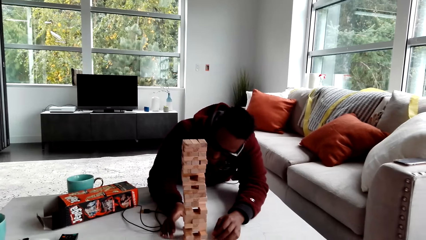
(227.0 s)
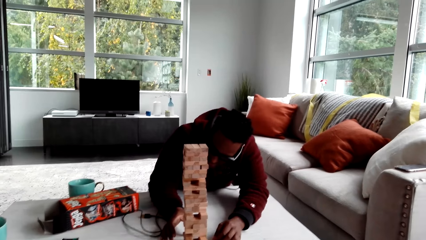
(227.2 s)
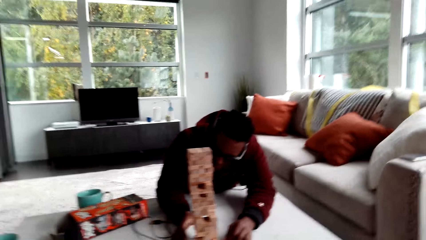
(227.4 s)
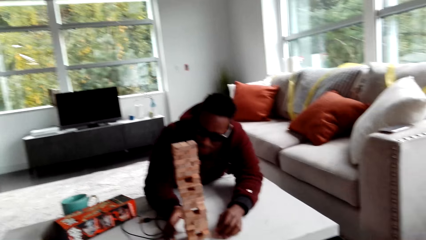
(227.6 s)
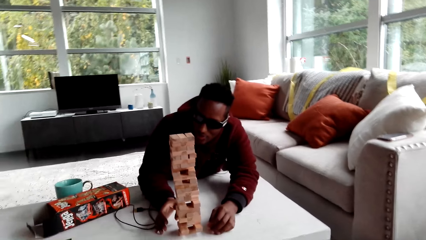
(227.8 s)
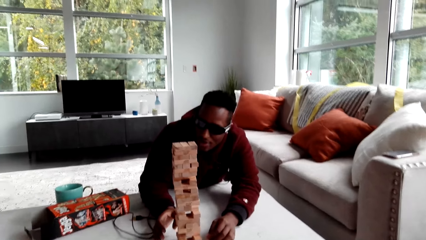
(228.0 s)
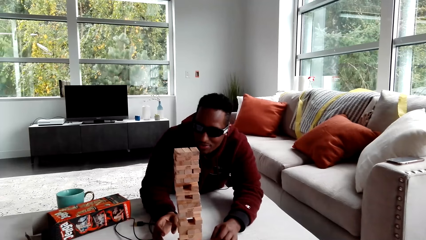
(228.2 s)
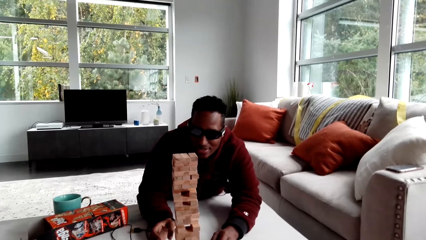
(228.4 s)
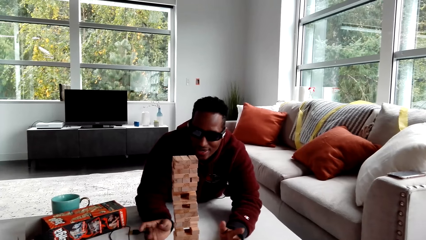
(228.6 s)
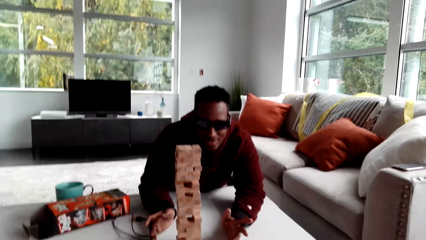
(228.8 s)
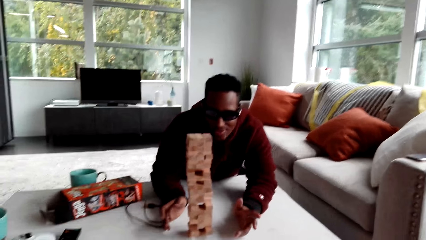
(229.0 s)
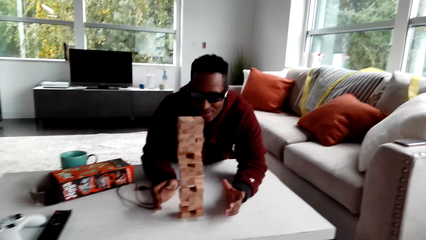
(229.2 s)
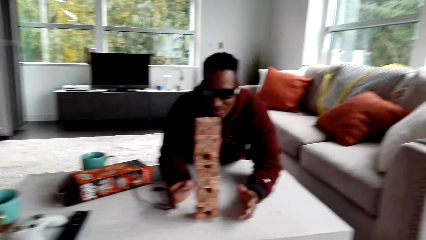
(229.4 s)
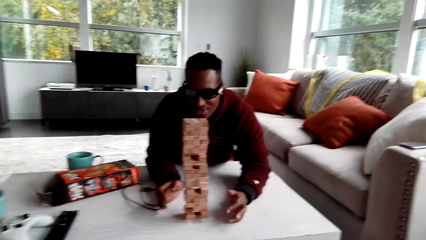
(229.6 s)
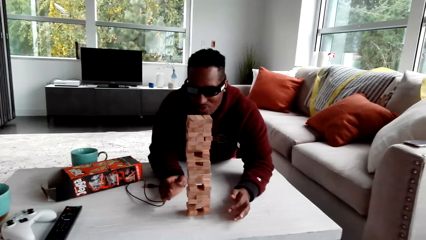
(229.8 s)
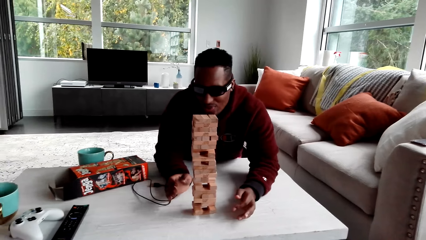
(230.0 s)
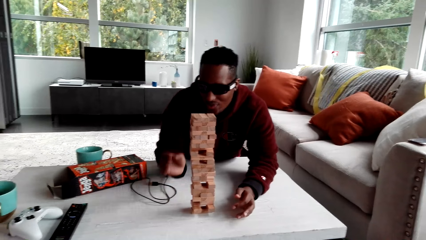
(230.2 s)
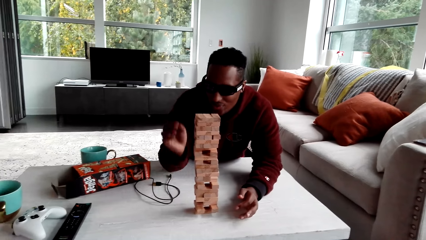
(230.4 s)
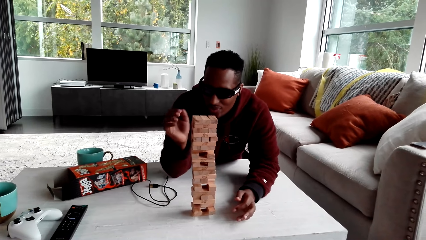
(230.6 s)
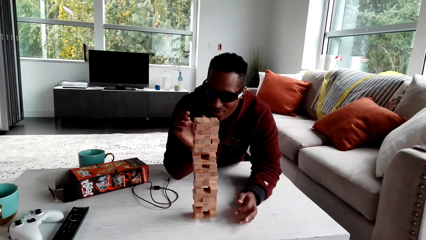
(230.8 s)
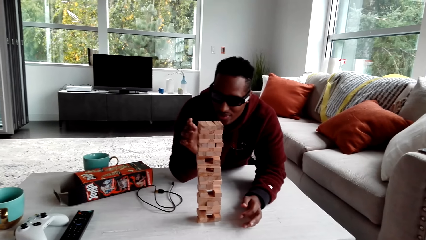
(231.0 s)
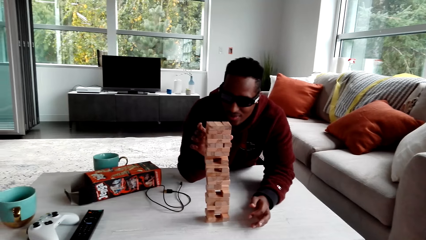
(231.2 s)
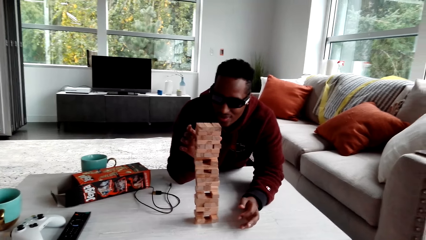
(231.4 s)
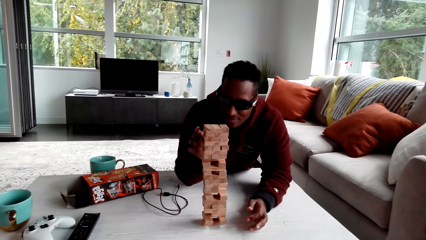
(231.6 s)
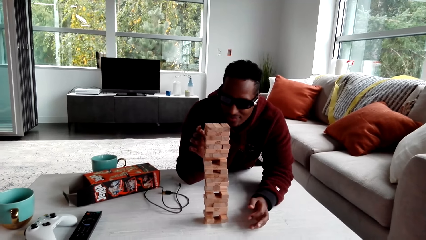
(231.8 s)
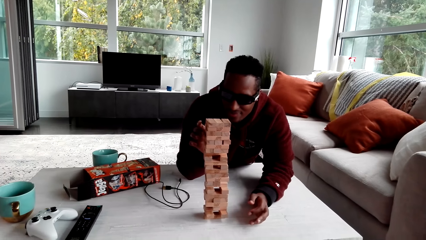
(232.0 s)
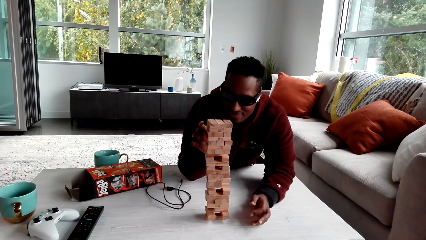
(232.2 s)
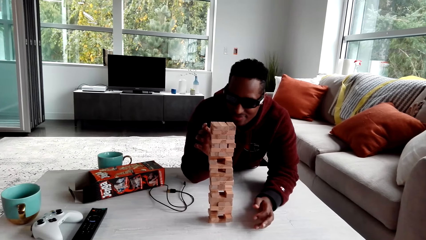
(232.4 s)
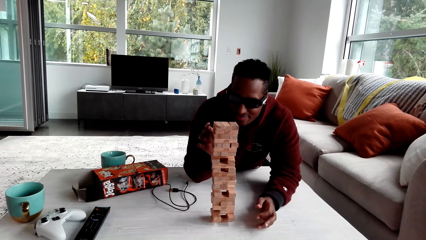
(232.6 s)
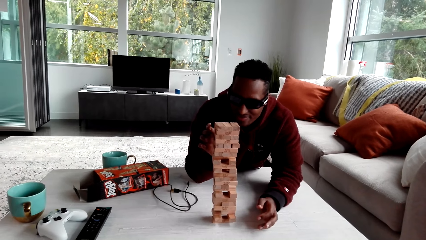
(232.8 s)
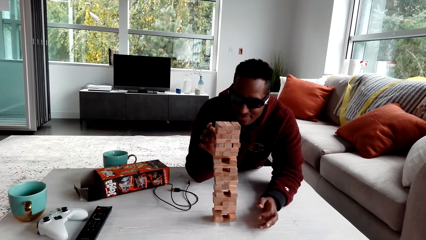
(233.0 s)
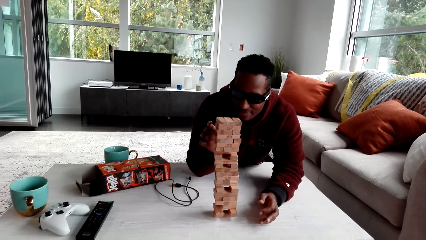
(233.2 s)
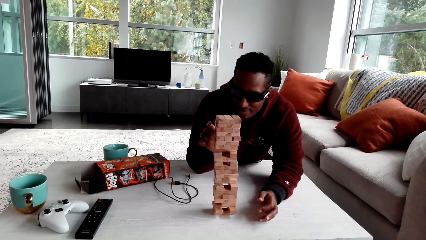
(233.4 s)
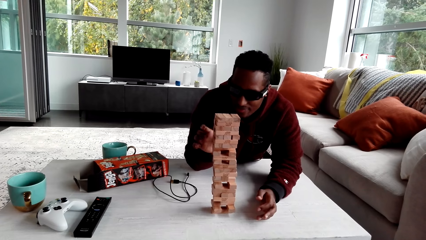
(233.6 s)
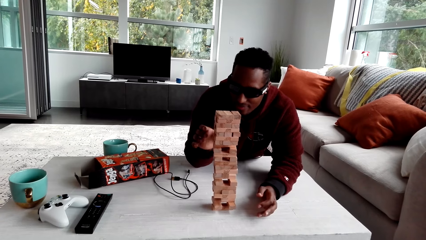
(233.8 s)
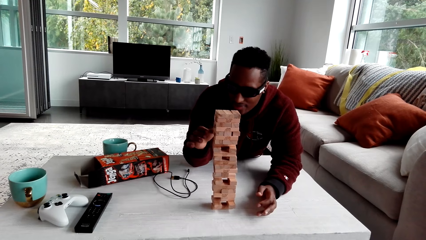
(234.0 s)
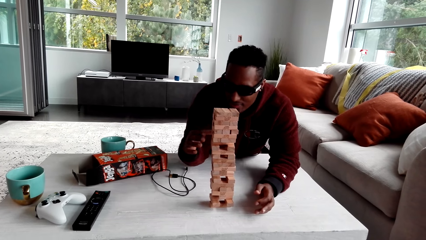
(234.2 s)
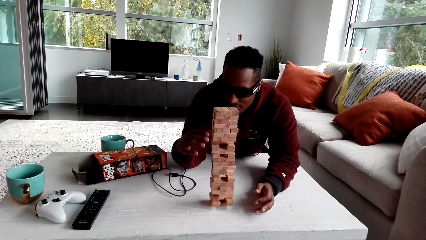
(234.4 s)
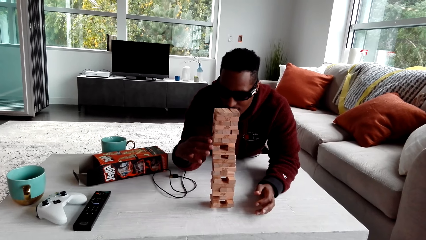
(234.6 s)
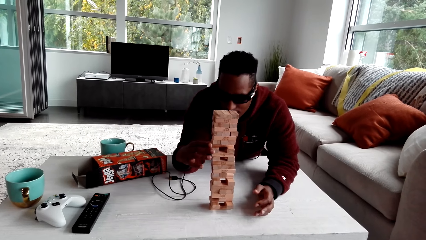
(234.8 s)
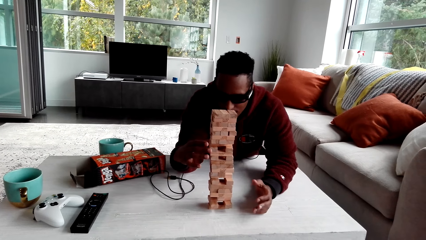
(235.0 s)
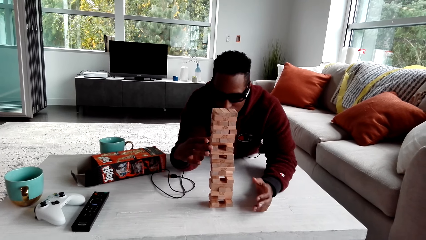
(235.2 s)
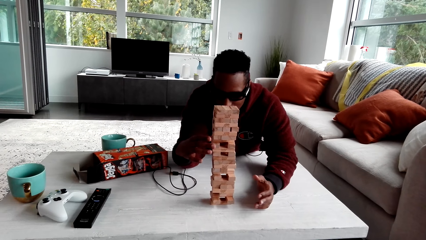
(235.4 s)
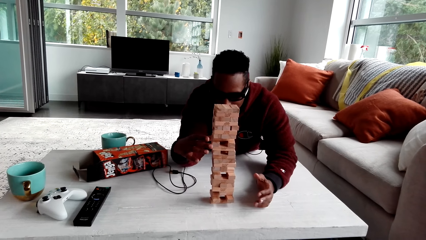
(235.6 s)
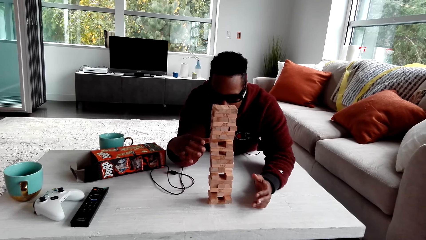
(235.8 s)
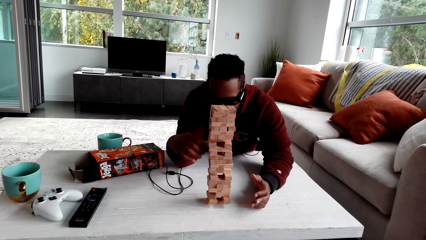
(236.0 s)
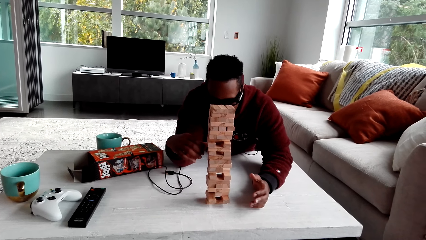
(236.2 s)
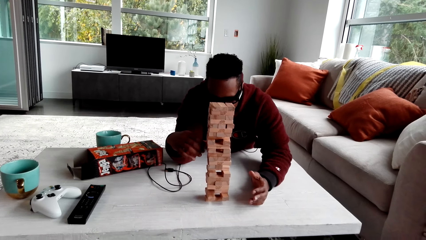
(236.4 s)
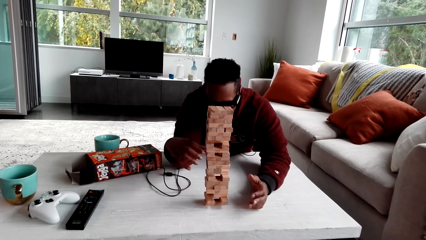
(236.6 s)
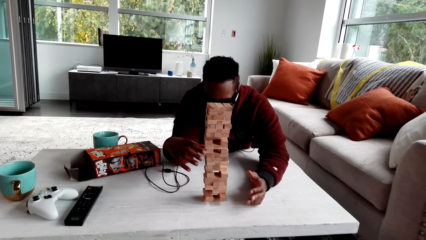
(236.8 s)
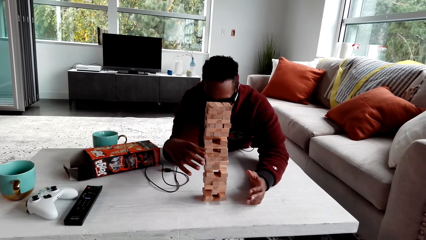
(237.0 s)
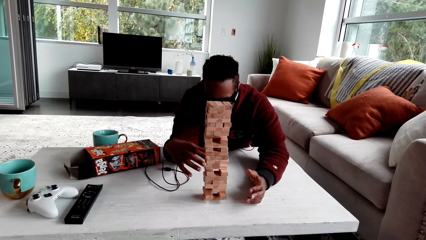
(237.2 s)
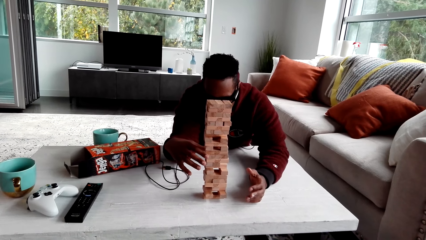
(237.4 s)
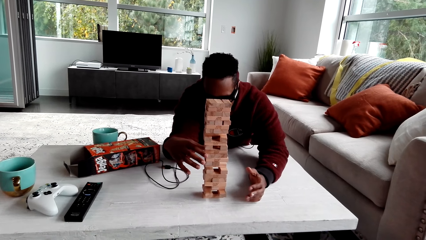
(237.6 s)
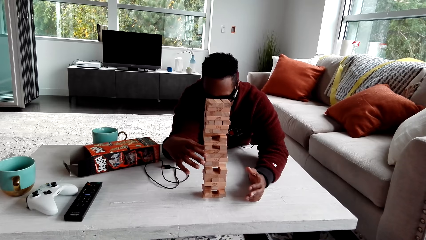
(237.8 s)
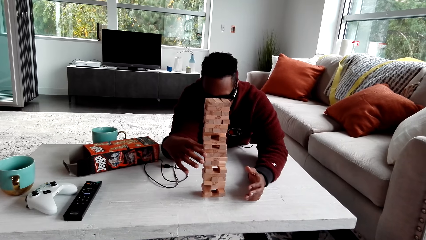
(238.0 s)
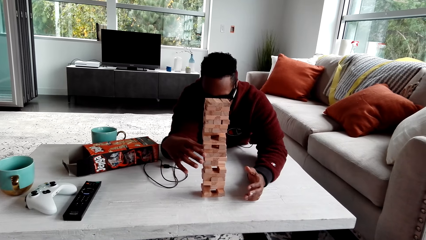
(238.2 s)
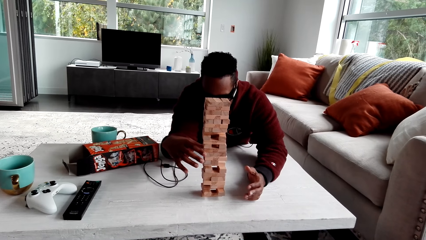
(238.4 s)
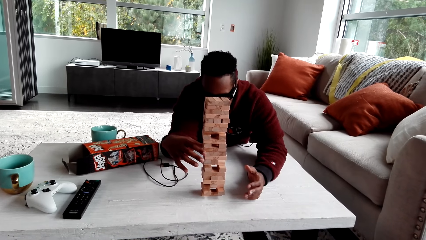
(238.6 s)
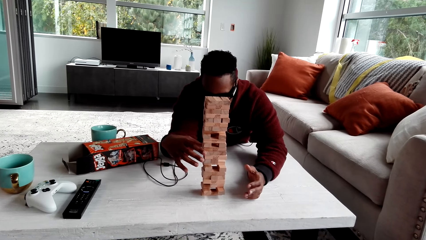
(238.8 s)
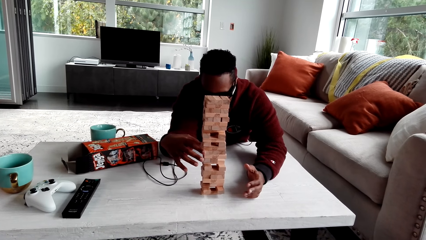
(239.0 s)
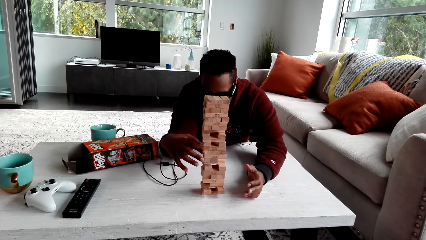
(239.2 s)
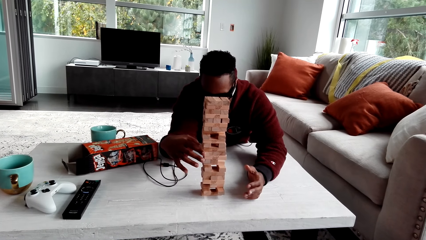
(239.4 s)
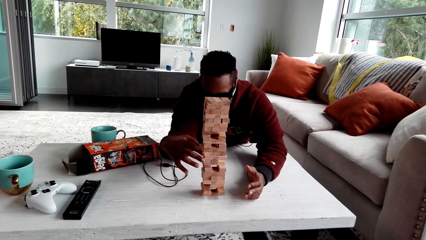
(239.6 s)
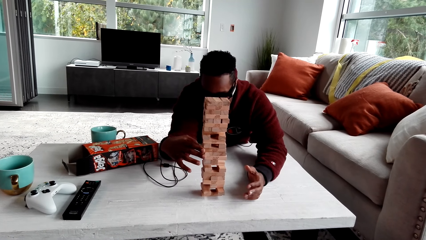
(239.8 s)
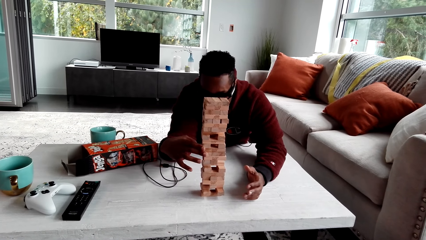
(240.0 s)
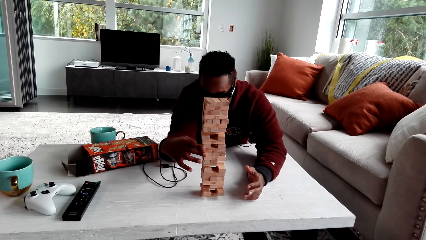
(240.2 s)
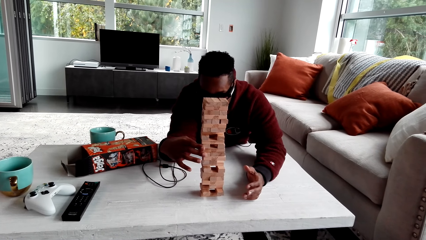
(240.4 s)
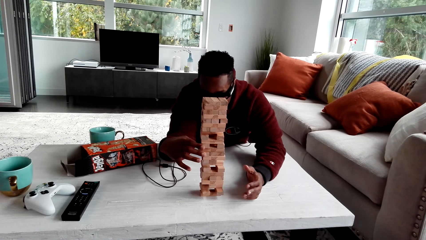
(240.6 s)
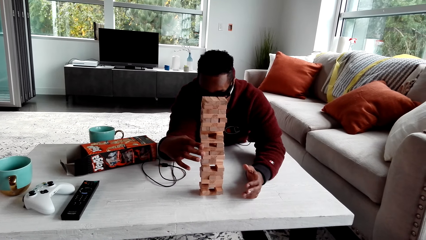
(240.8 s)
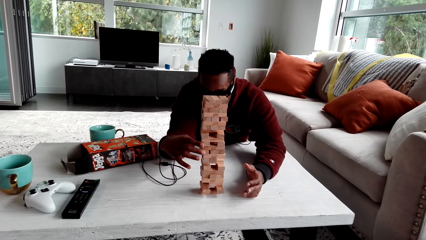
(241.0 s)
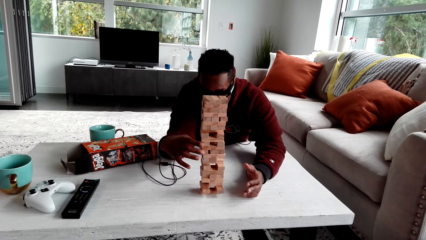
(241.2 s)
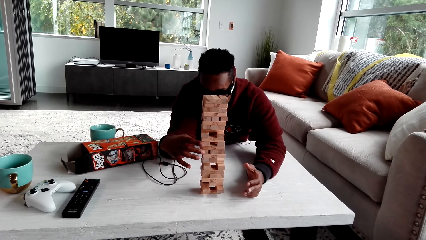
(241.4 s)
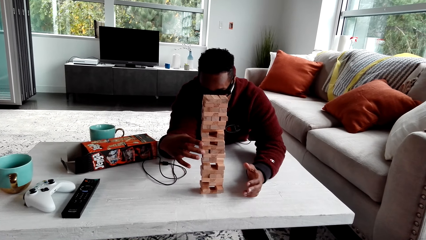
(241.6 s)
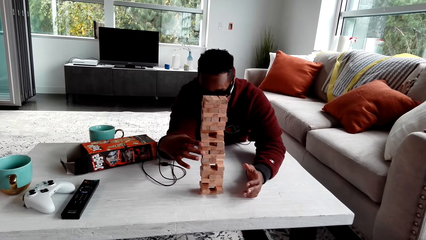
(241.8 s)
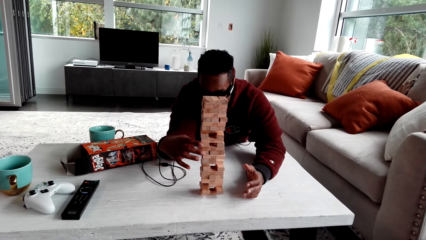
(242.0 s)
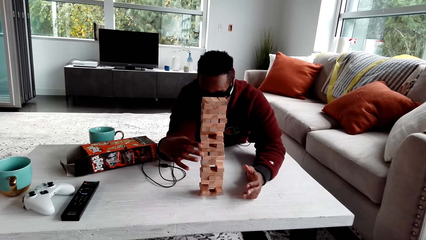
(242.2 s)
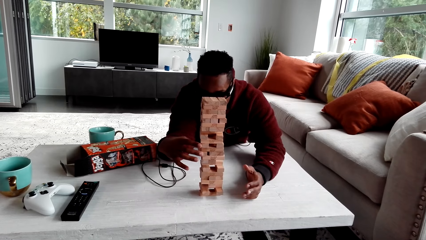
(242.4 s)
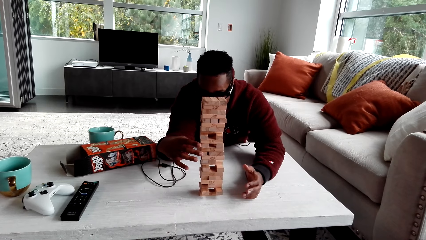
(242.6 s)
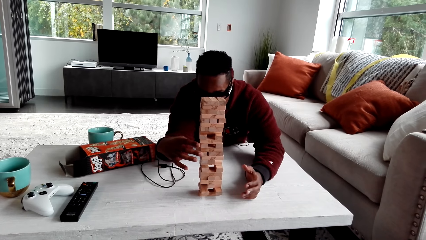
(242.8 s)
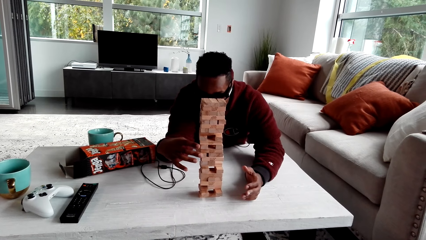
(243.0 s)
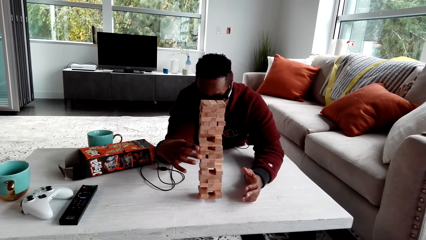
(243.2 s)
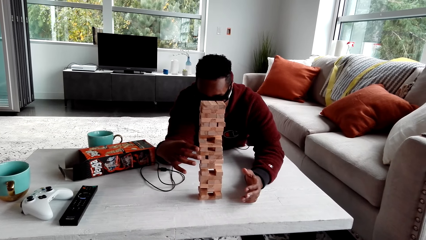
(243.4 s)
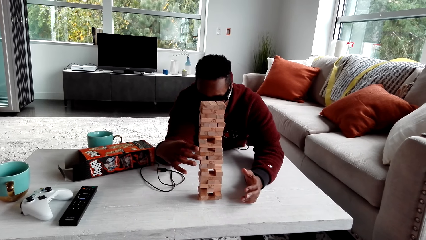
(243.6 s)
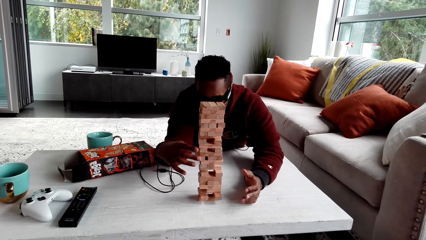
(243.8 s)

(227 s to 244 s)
The camera wearer looks around. A person dialogues with the camera wearer. The camera wearer dialogues with the person. The person removes a jenga block. The camera wearer looks around.
